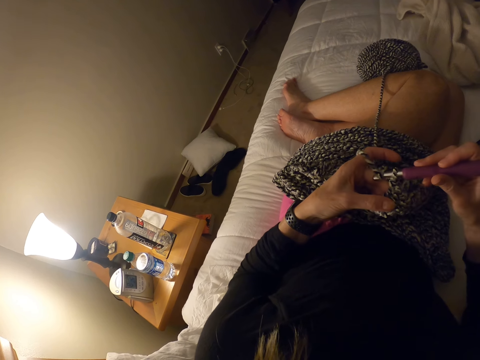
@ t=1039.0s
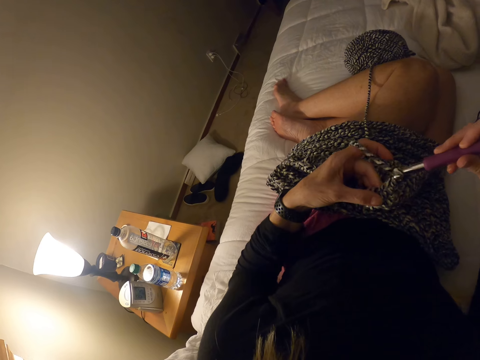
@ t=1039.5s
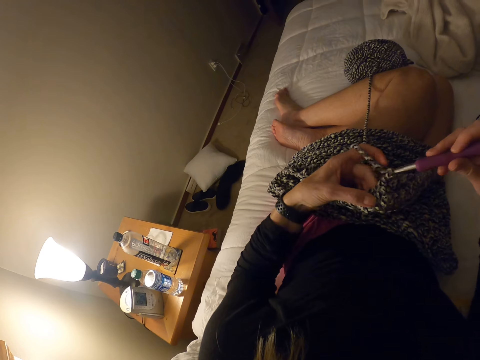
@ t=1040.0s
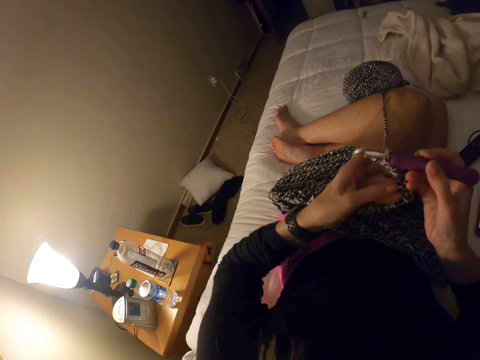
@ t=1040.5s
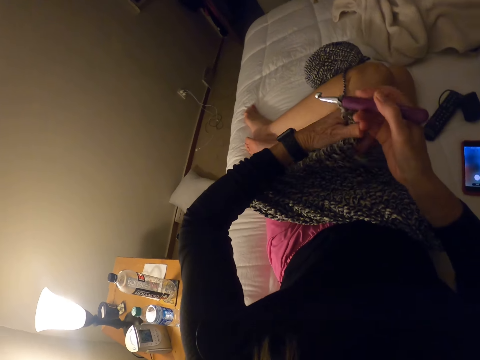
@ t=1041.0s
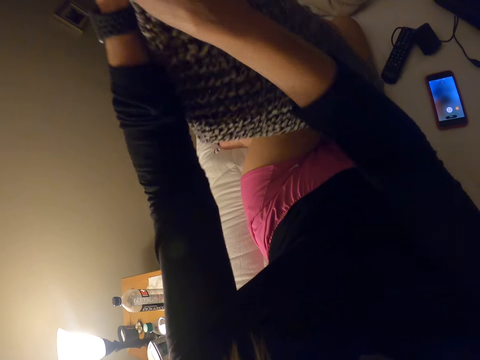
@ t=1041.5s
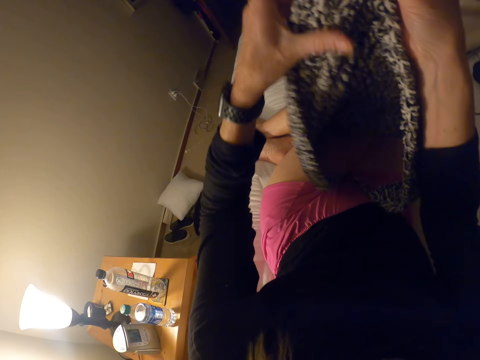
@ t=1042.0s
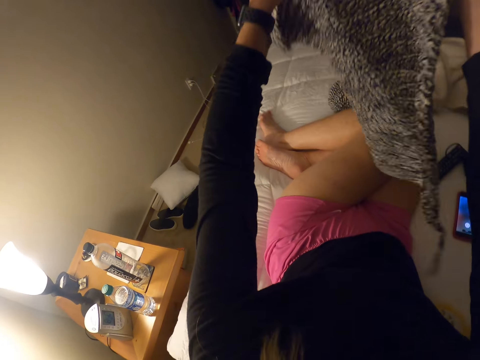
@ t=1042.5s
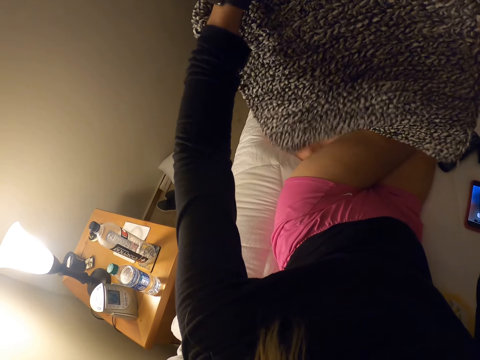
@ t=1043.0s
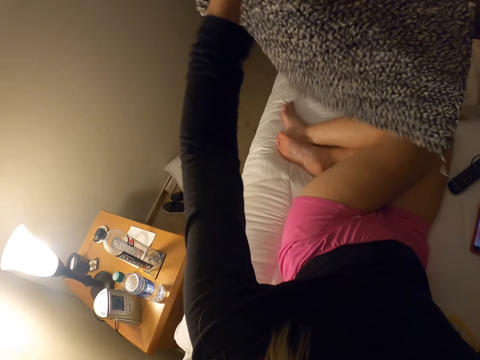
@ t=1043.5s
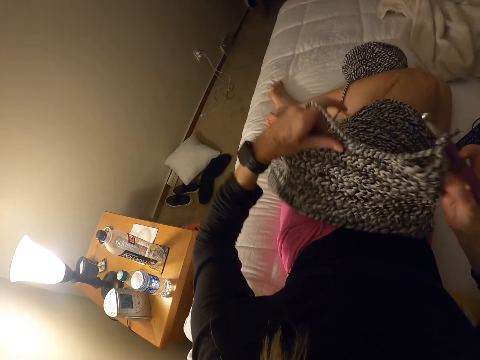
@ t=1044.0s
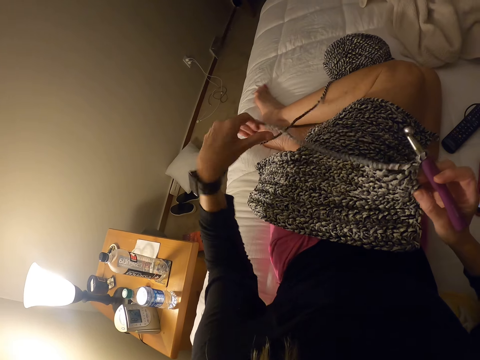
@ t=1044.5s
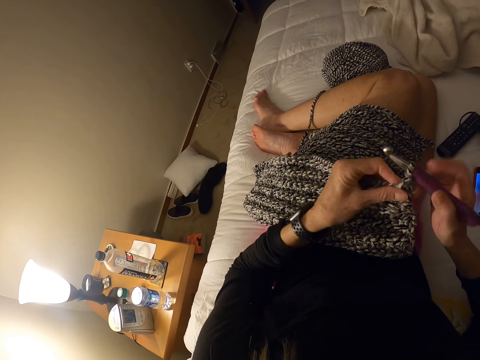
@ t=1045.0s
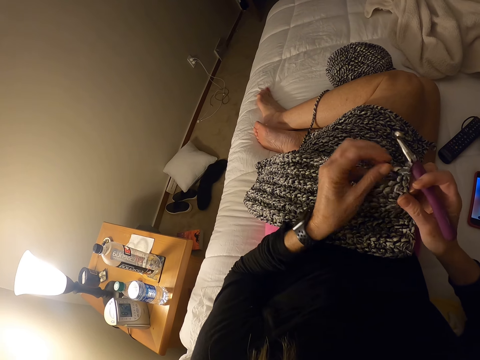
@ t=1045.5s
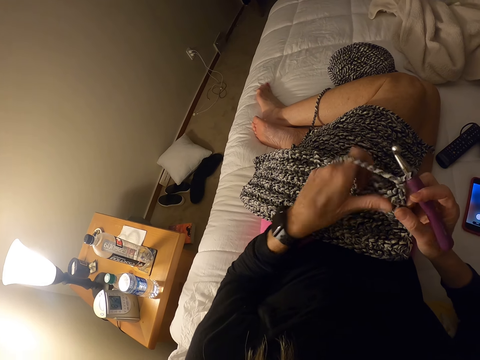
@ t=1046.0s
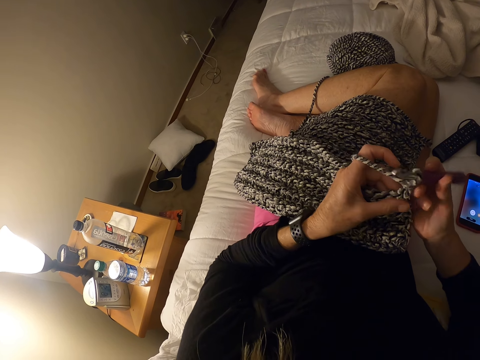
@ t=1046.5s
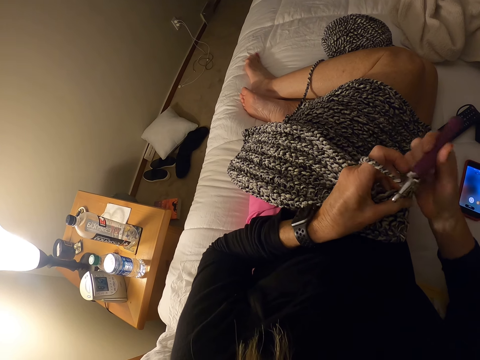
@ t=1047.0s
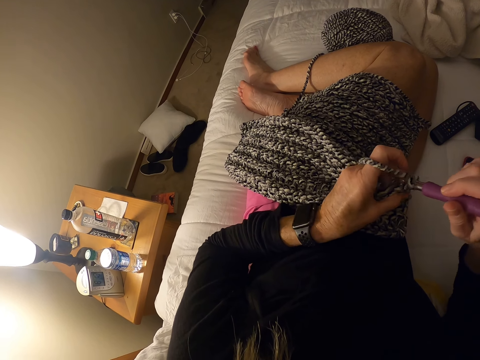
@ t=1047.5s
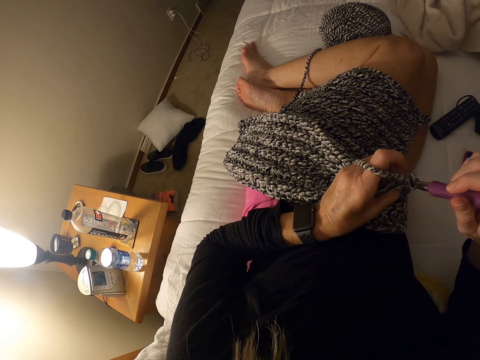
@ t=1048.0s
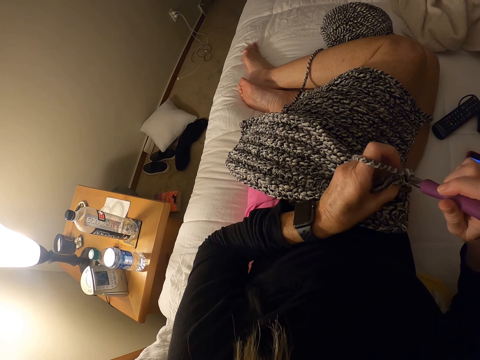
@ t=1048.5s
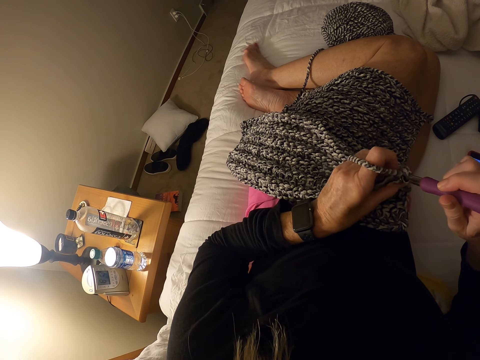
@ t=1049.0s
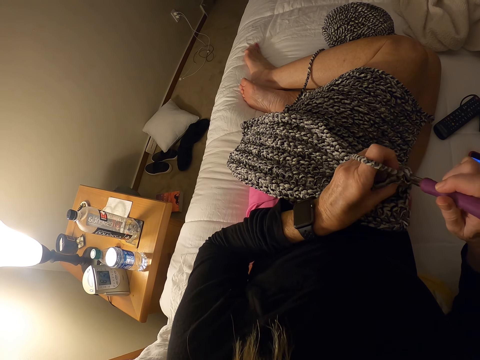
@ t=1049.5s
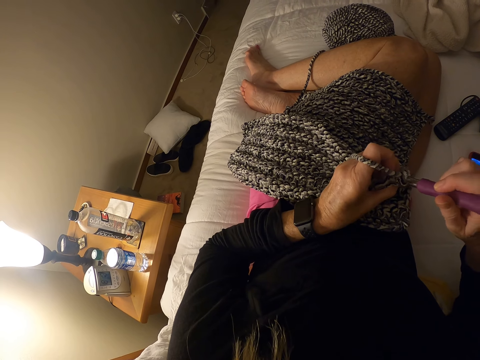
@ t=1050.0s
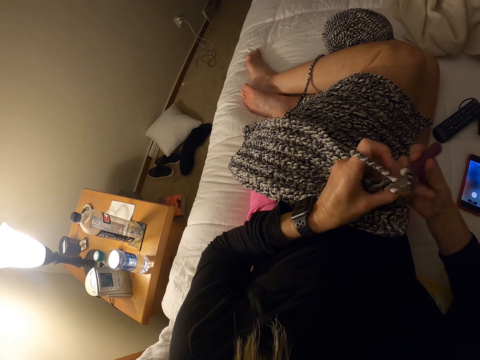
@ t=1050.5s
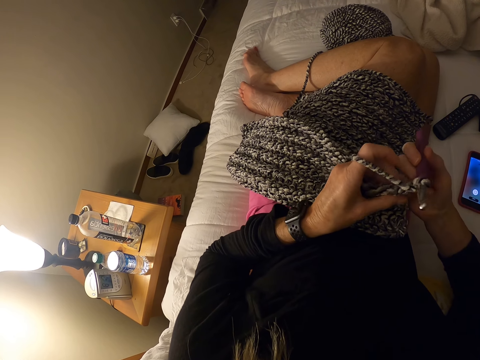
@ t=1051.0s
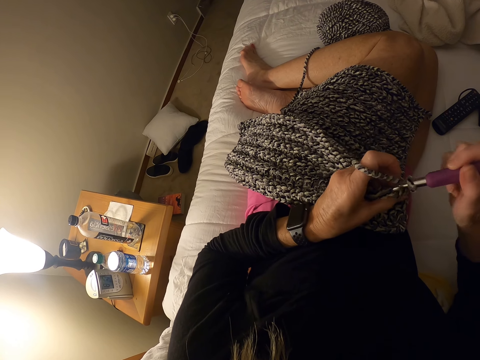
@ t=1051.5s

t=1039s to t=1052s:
The camera wearer adjusts the crocheted yarn. They lift up the garment. They knit the garment with a crochet hook.

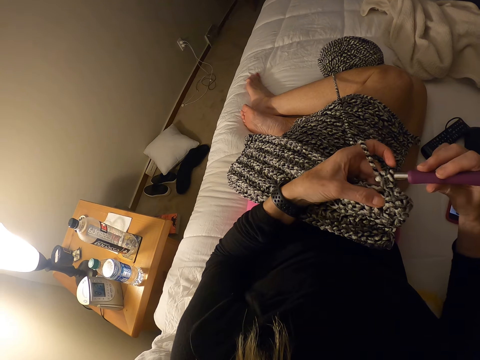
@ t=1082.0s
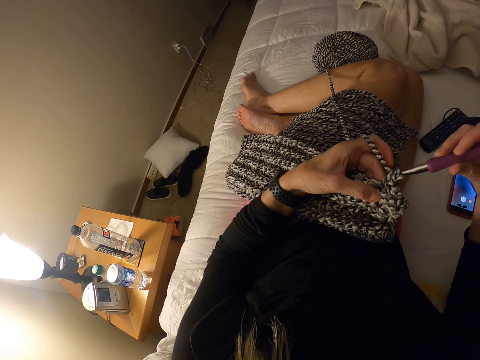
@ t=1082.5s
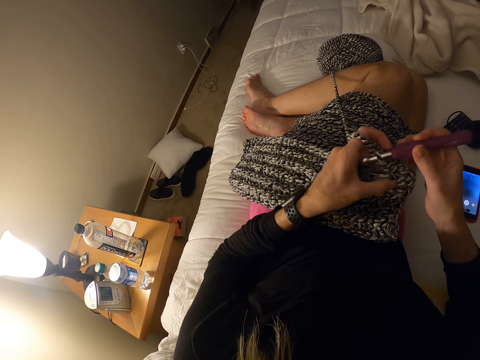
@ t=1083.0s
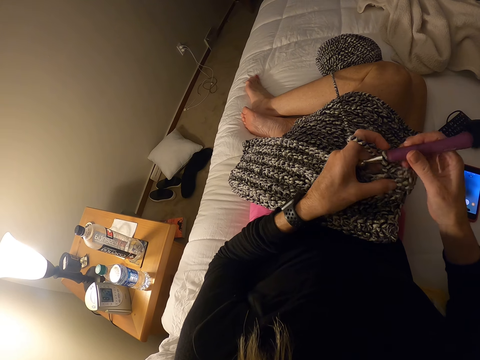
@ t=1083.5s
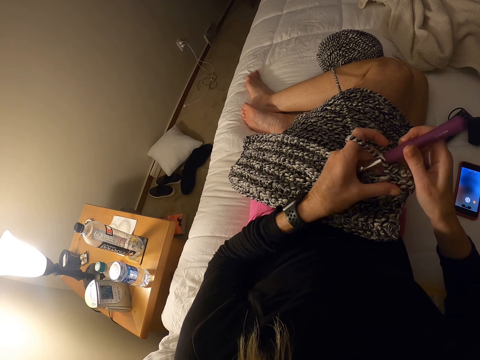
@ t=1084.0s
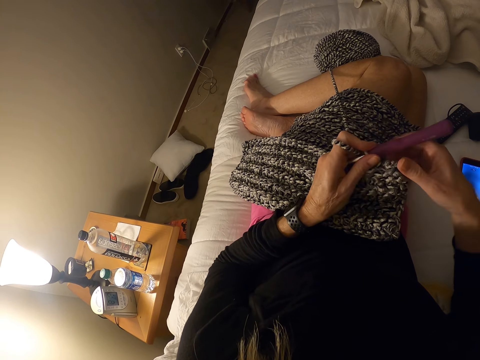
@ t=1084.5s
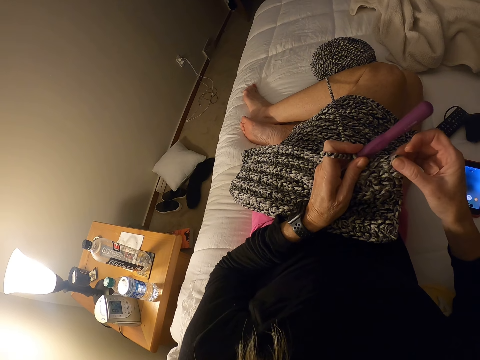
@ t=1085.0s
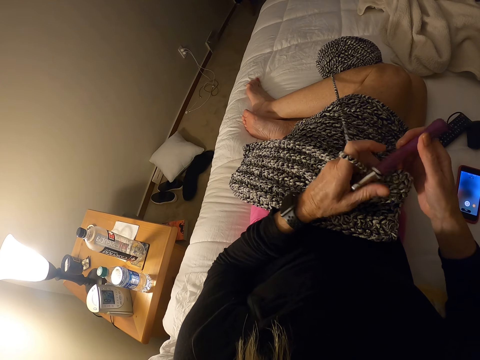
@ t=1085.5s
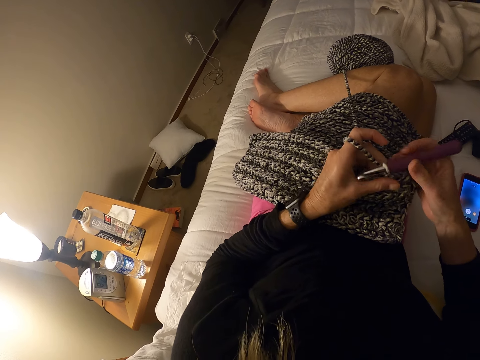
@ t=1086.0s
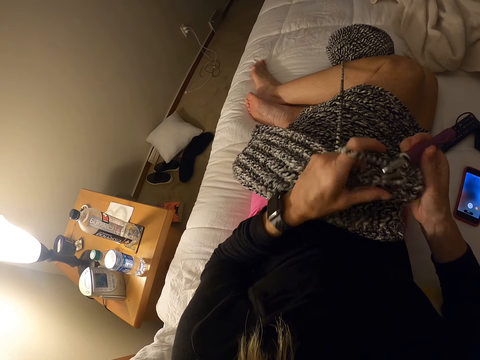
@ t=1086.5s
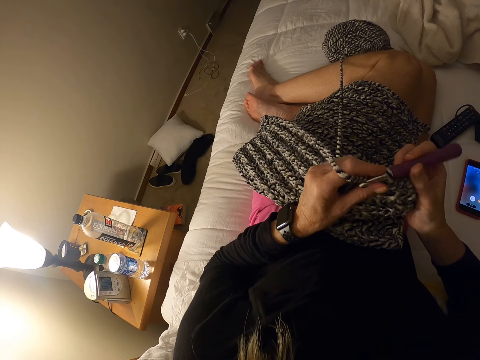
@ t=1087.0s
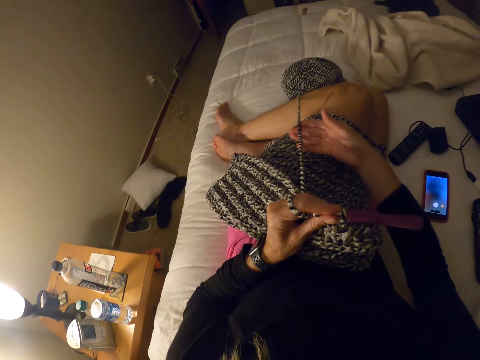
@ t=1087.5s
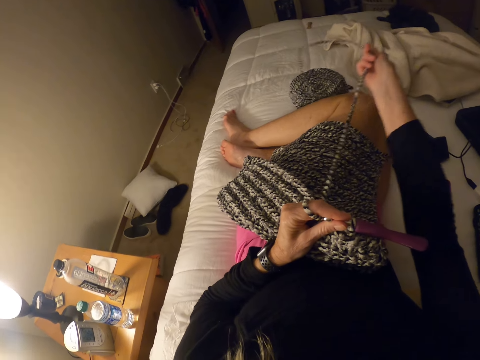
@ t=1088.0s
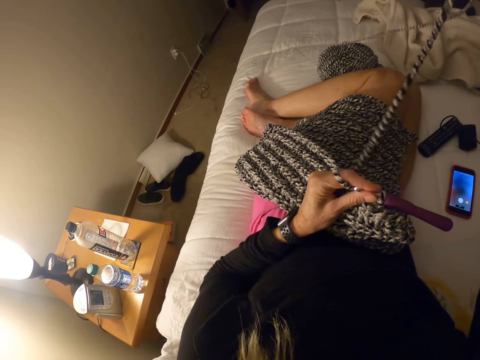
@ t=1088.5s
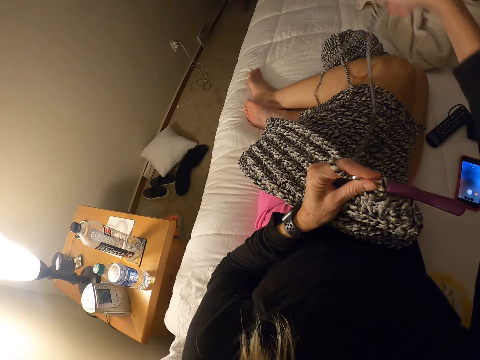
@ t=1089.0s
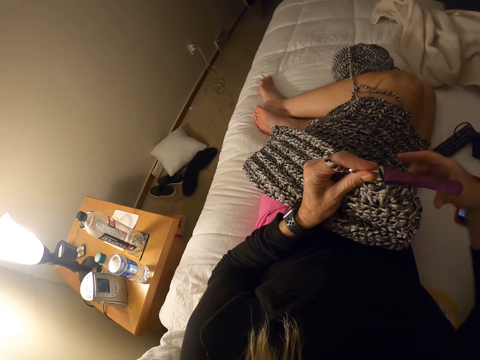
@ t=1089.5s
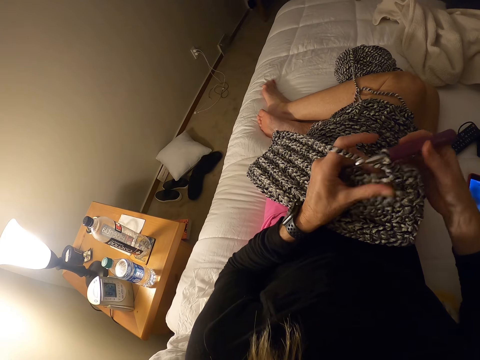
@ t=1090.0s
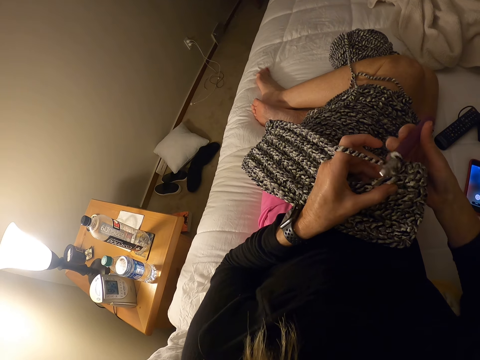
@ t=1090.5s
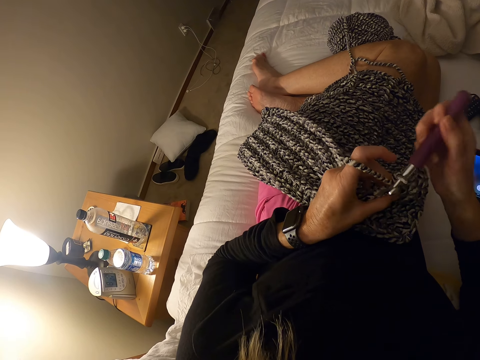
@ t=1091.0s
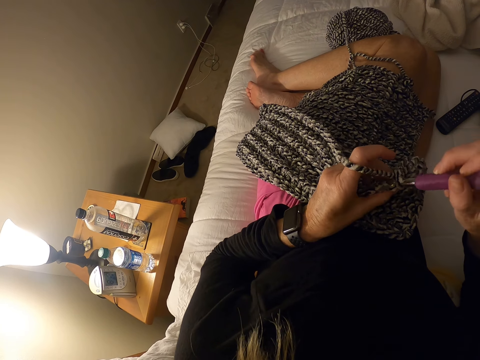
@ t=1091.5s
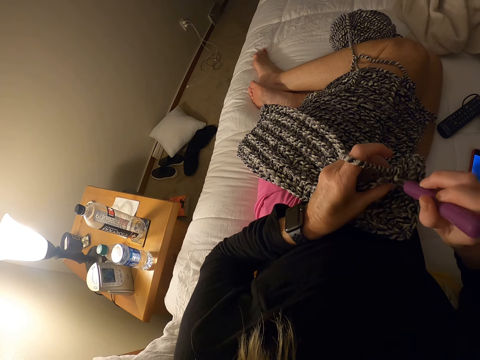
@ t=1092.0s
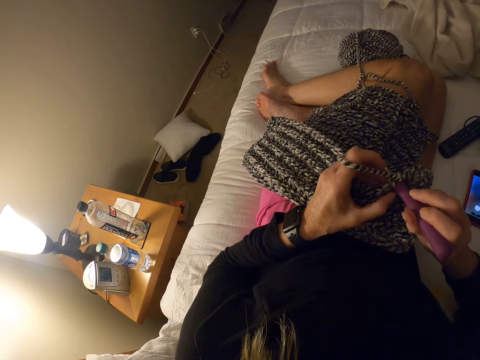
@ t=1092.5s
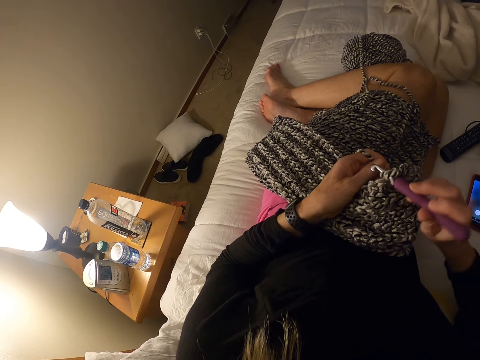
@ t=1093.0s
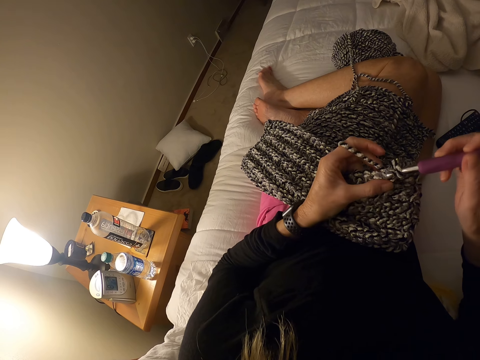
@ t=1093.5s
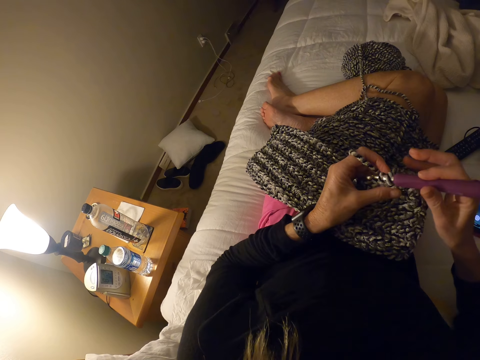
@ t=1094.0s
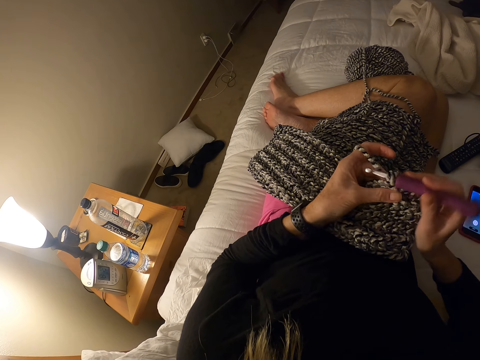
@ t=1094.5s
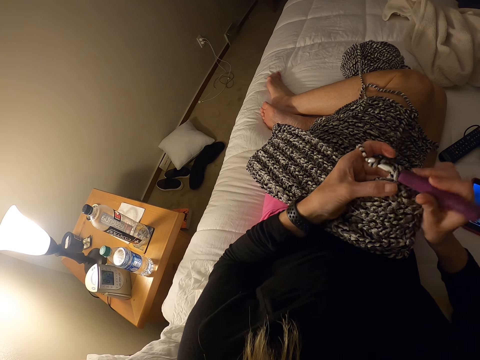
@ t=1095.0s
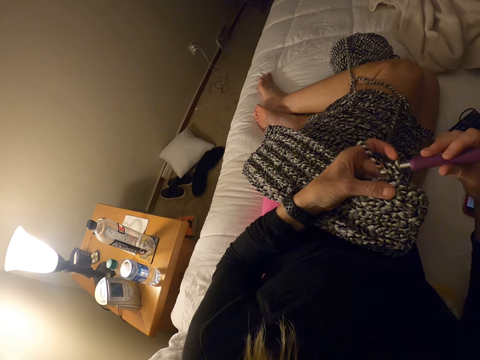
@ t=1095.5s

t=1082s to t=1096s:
The camera wearer touches the crocheted yarn. She stops knitting the garment with a crochet hook. She crochets yarn with the crochet hook. She holds the garment with her hands. She pulls the yarn or knitting thread from the skein of yarn with her hand. She releases the knitting thread on the bed. She knits the garment with the crochet hook.
